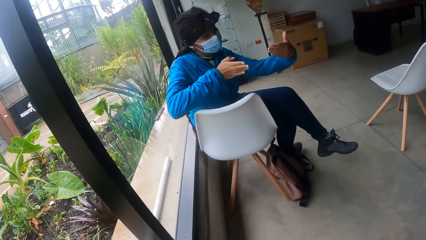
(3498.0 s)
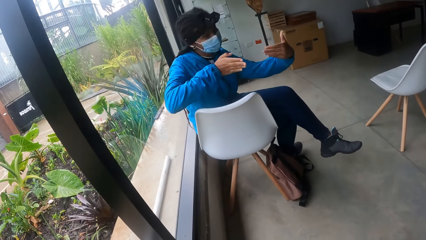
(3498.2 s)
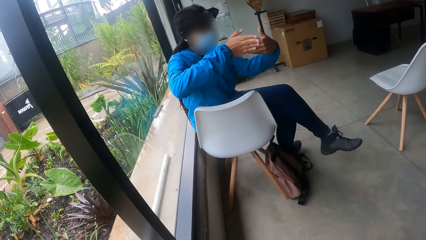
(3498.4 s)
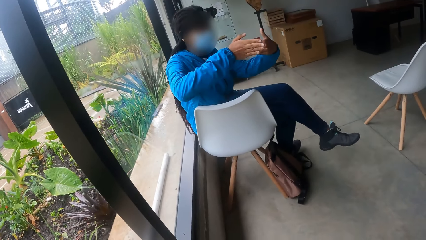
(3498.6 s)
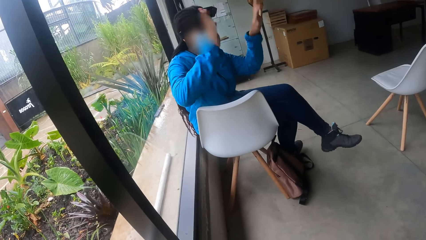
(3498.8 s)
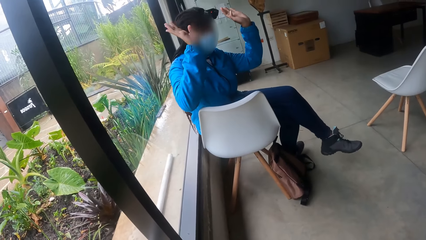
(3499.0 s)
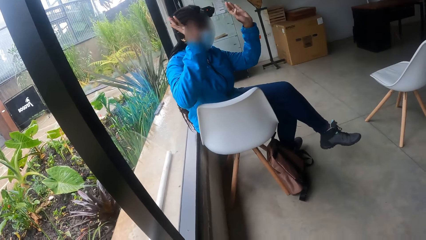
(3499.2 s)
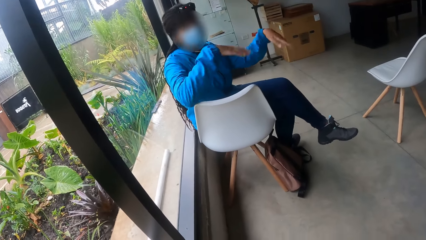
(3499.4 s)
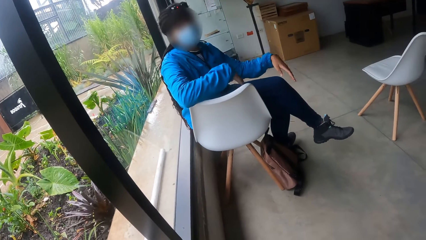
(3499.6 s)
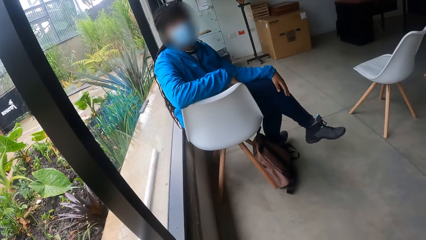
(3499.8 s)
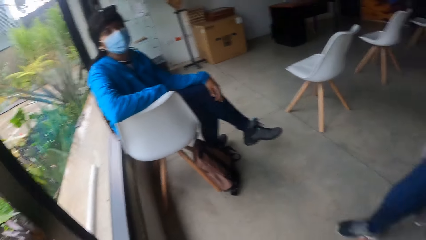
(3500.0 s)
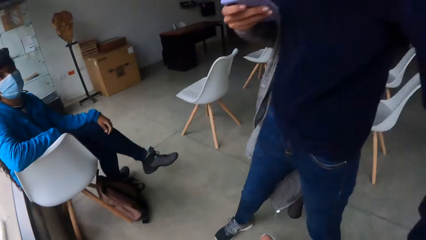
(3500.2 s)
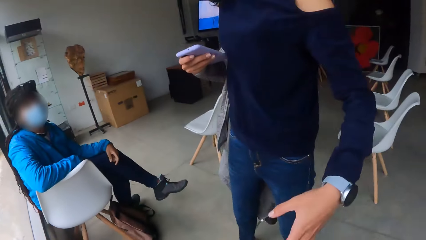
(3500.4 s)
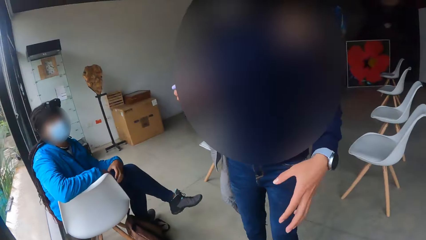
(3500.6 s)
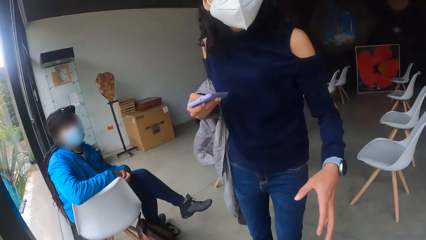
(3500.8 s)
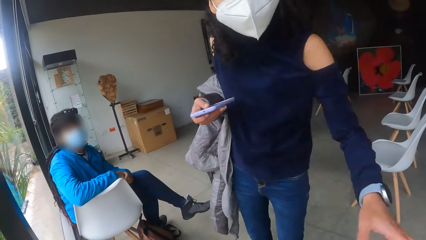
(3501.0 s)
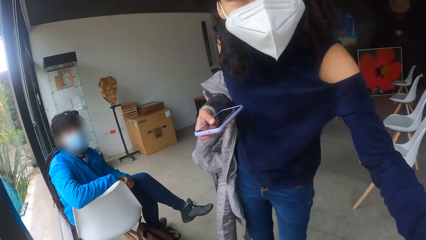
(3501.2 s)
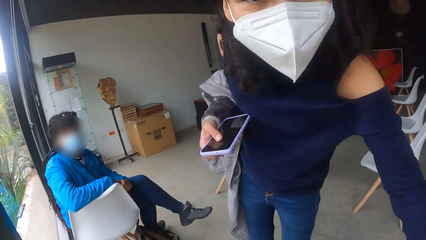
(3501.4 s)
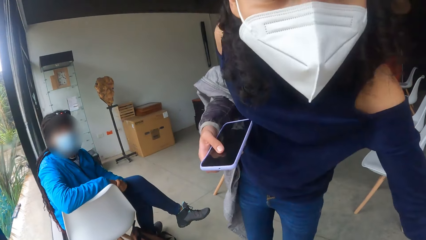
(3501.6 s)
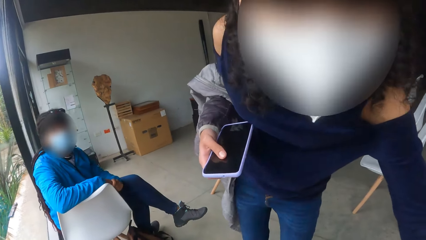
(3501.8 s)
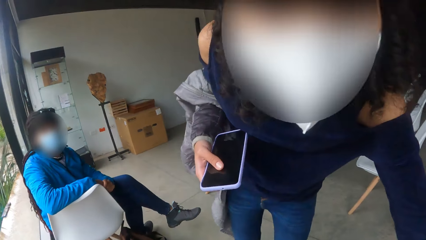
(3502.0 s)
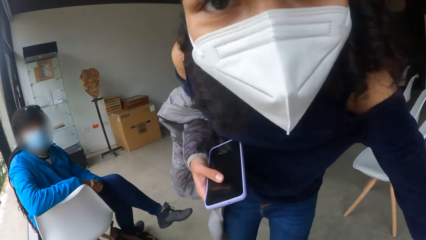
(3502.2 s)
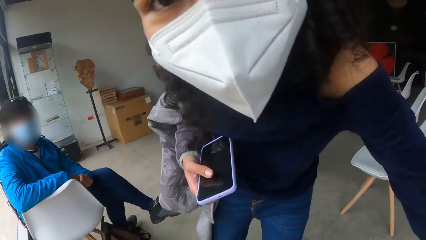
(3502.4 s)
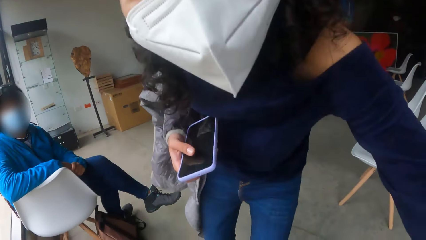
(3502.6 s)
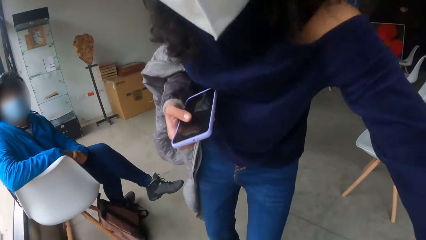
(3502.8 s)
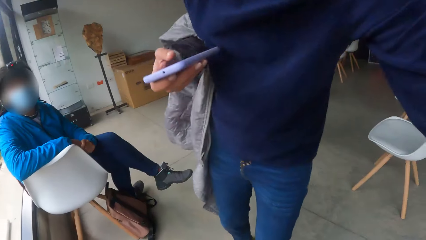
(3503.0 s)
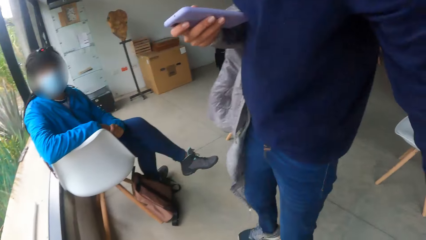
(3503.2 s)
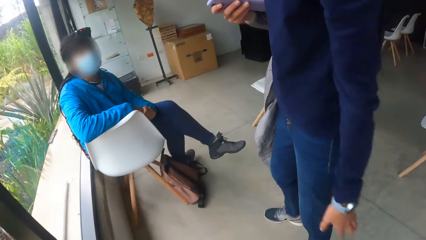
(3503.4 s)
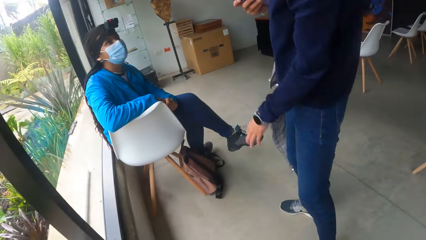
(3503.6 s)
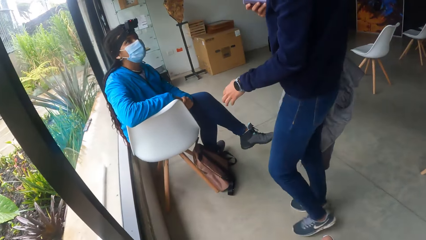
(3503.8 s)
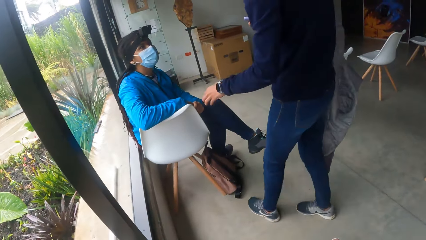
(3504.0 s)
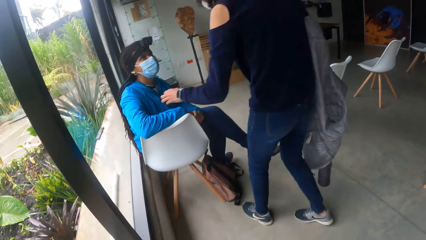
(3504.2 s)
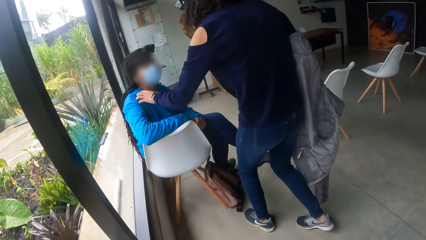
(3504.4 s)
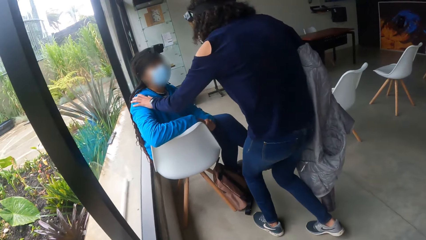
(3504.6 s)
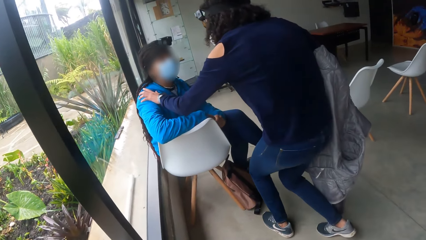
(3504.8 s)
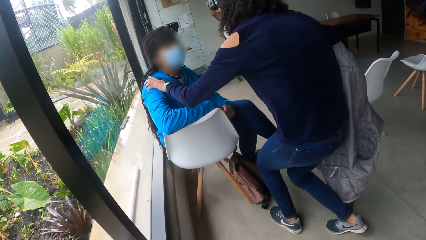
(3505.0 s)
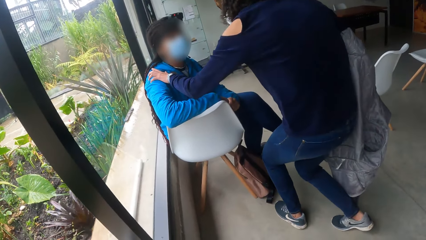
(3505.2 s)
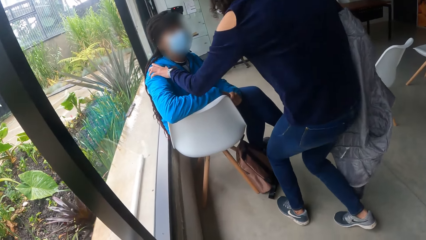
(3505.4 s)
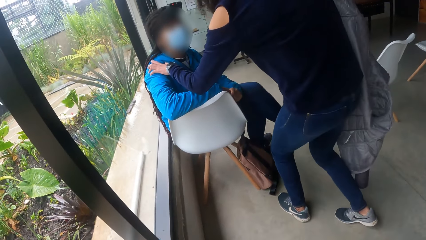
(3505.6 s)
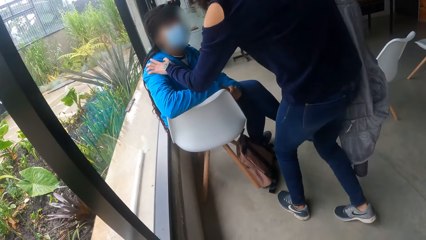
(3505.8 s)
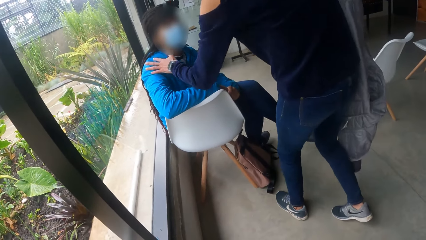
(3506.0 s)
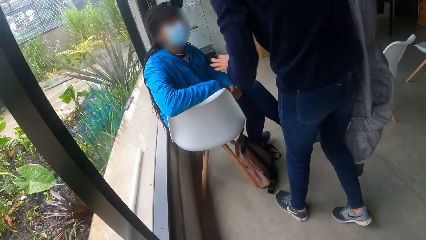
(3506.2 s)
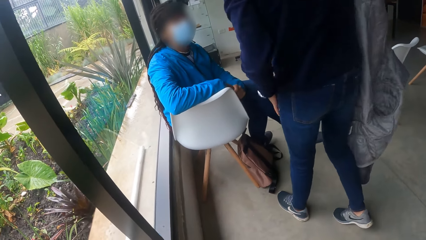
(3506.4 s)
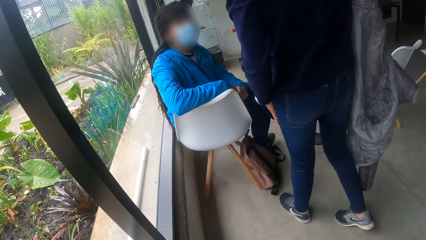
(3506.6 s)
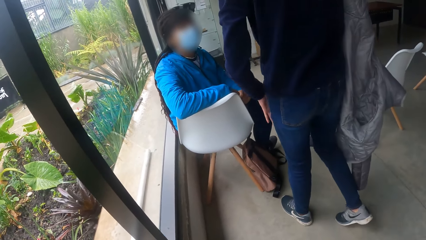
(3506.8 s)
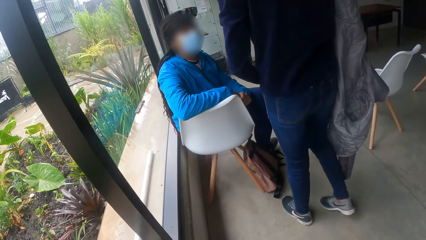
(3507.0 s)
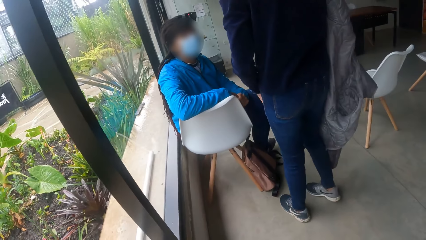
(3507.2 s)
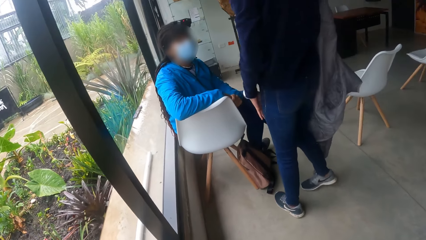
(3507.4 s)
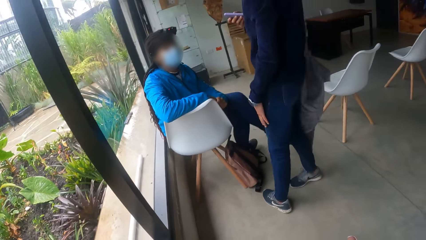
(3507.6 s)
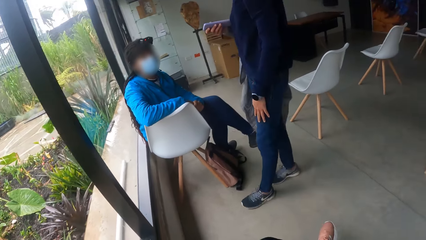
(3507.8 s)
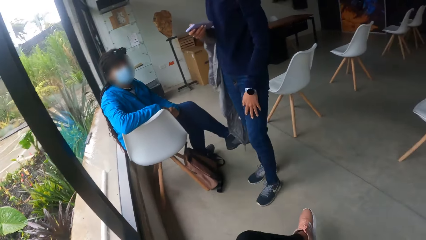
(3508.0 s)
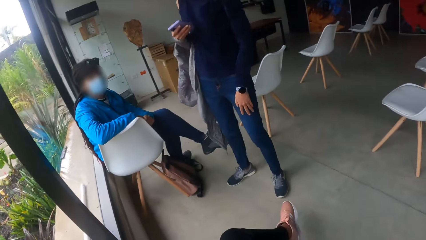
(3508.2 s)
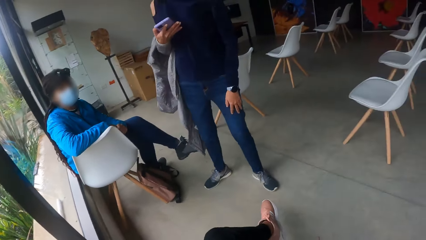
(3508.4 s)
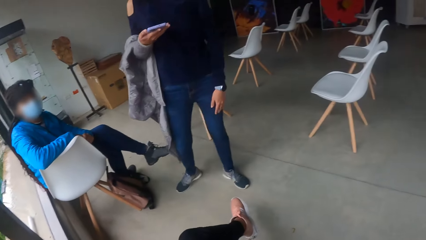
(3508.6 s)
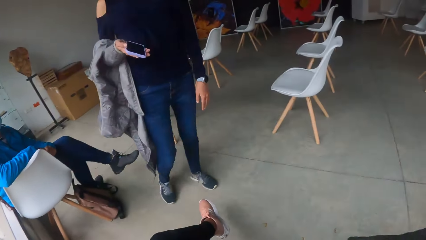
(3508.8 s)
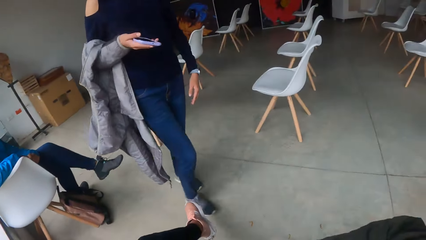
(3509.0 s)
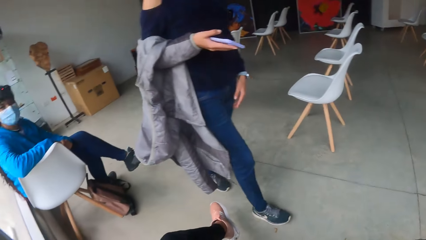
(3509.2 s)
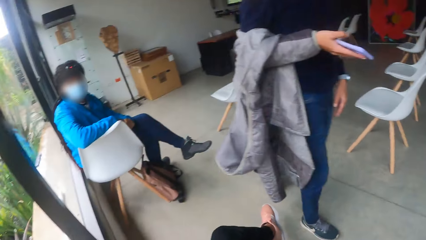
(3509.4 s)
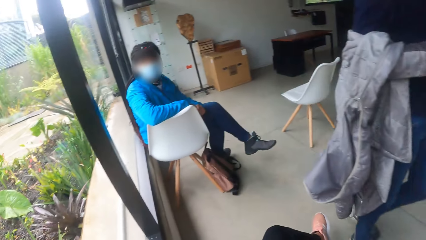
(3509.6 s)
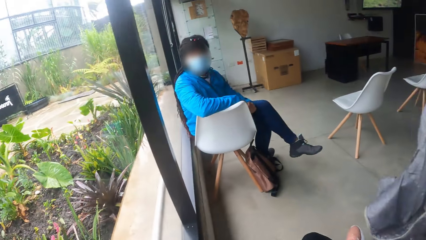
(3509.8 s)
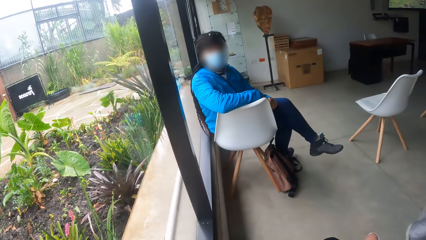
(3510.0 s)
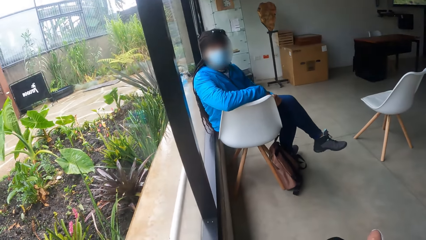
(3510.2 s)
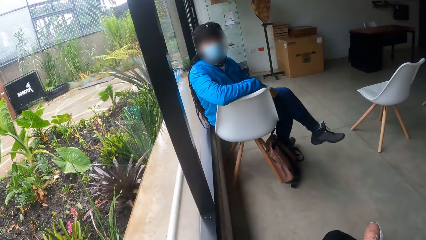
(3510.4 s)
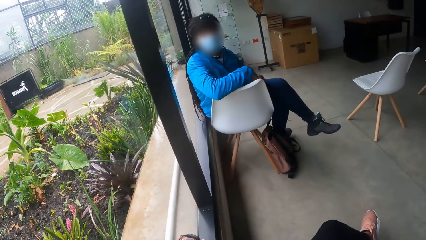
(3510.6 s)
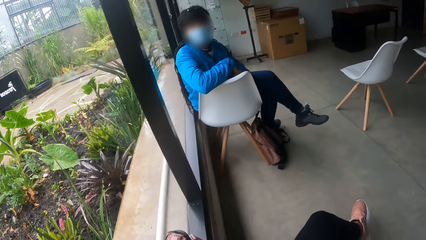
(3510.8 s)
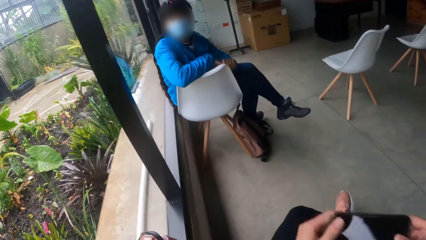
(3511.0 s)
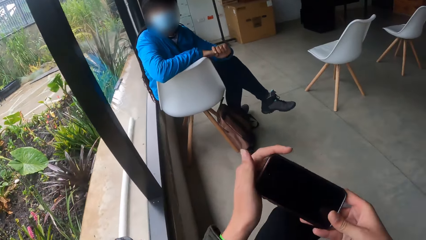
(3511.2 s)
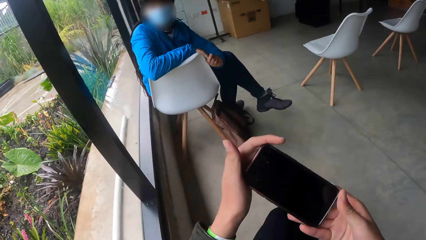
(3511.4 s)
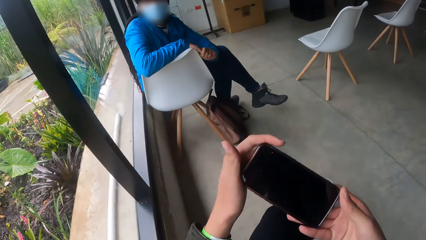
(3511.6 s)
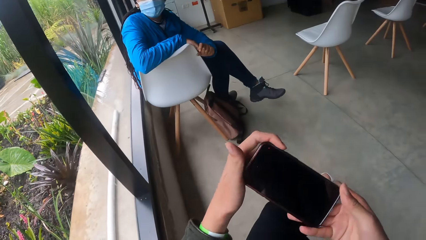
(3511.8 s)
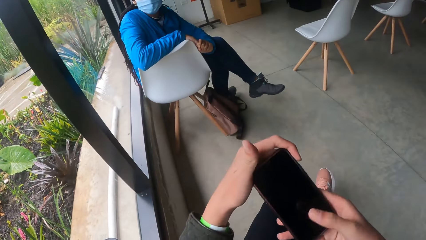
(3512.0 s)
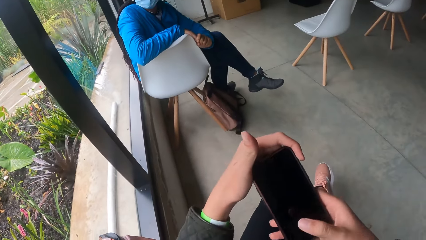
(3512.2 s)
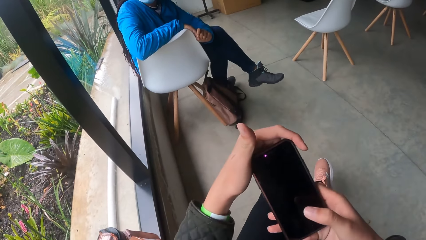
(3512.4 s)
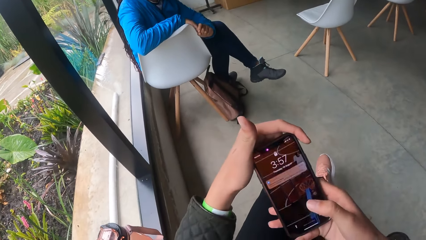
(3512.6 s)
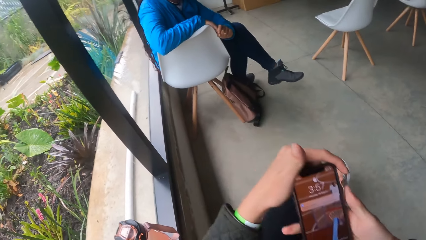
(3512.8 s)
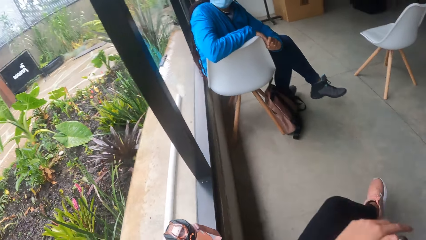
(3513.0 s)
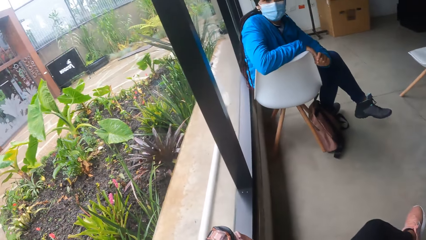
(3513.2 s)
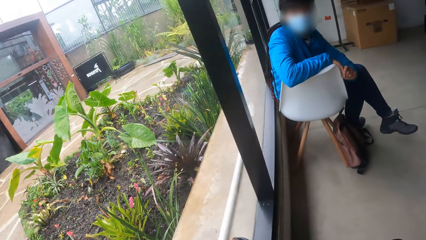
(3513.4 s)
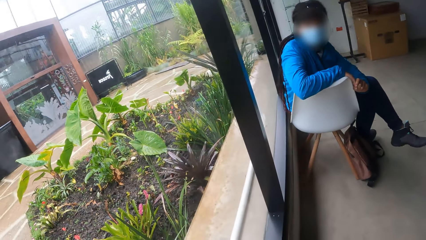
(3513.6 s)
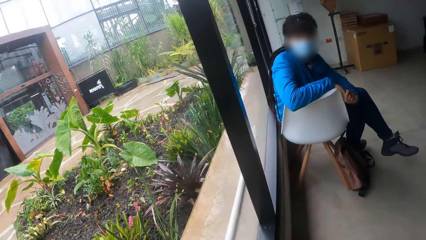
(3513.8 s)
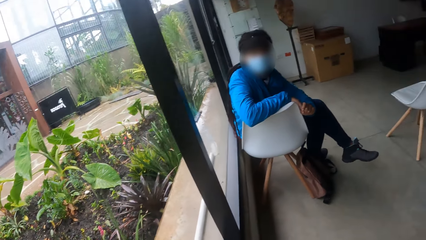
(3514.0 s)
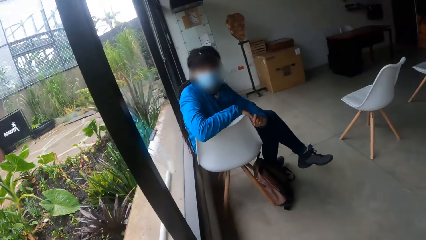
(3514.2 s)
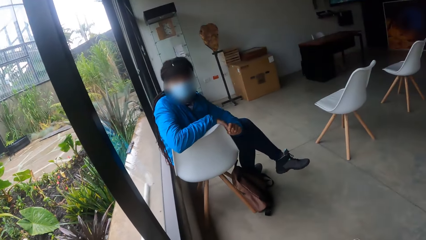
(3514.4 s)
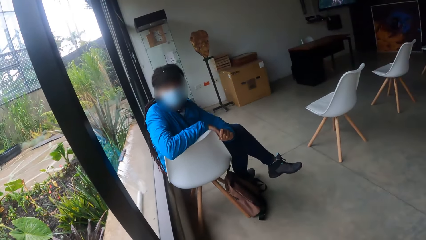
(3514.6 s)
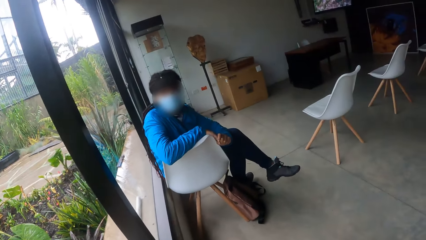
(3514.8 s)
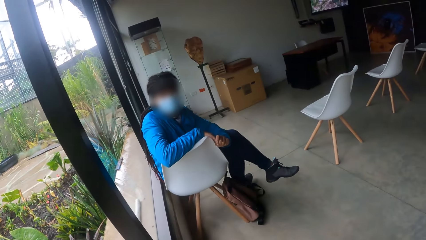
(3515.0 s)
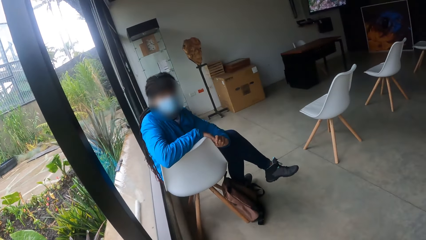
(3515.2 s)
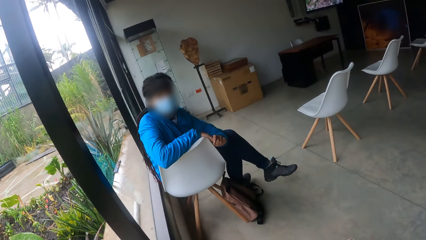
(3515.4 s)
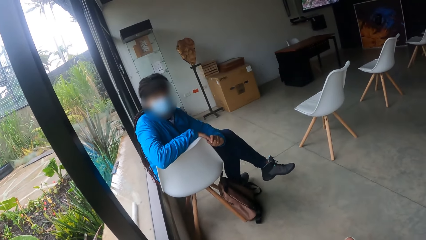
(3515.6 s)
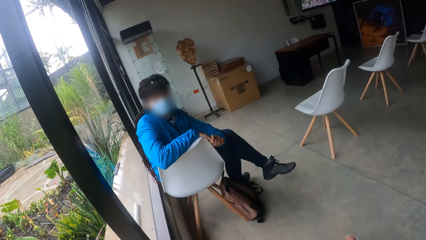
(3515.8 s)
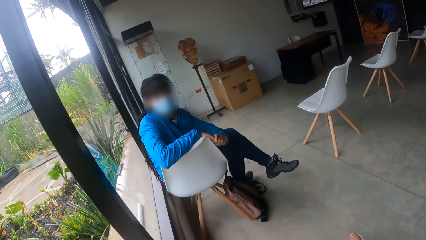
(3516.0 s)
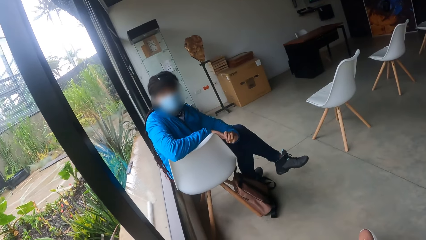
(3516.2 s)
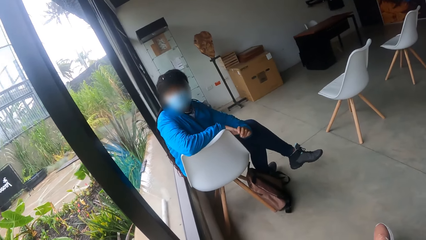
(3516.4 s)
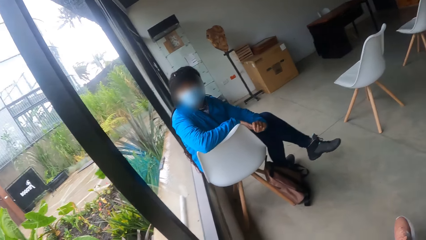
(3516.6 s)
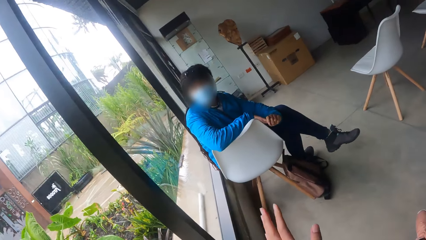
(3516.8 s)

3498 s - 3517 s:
A woman interacts with another woman. The camera wearer looks around. She interacts with a third woman. The third woman does something. The third woman holds the first woman with the left hand. The first woman interacts with a man. The third woman moves around. The camera wearer holds a phone with both hands. The second woman uses the phone. The camera wearer operates the phone with her right hand. The first woman and the second woman do something.
